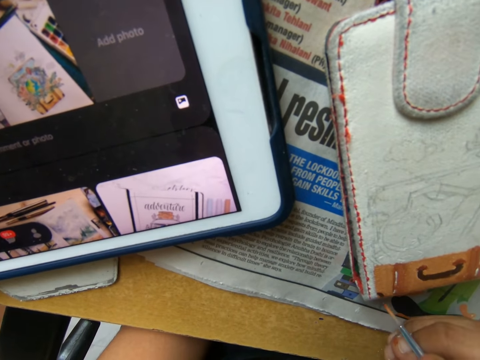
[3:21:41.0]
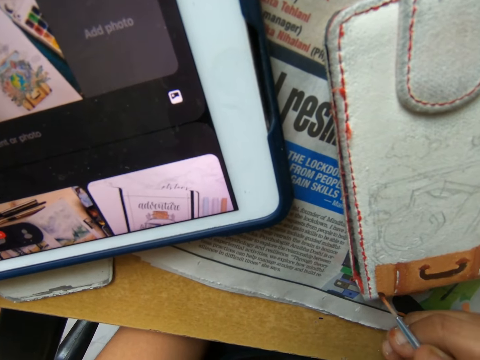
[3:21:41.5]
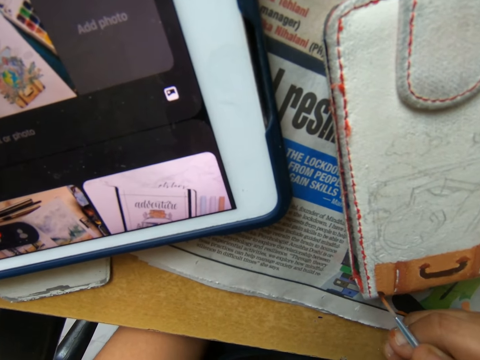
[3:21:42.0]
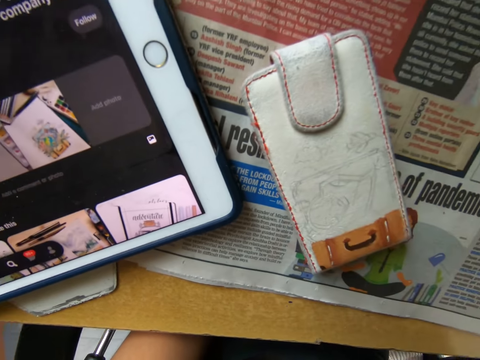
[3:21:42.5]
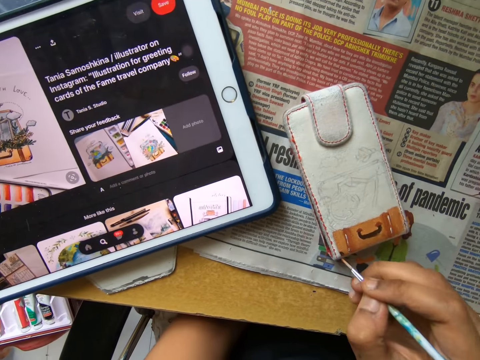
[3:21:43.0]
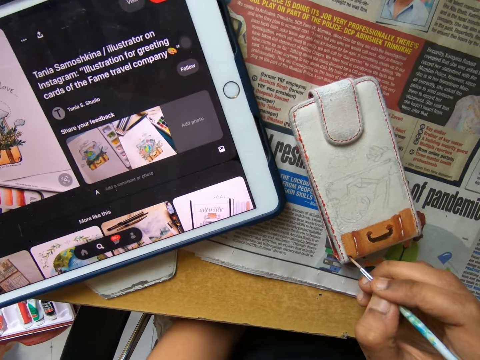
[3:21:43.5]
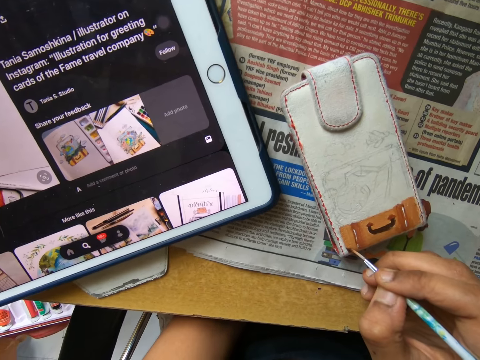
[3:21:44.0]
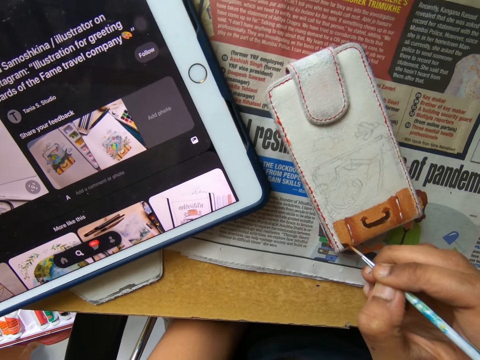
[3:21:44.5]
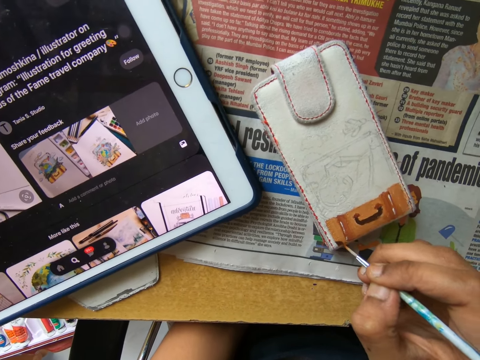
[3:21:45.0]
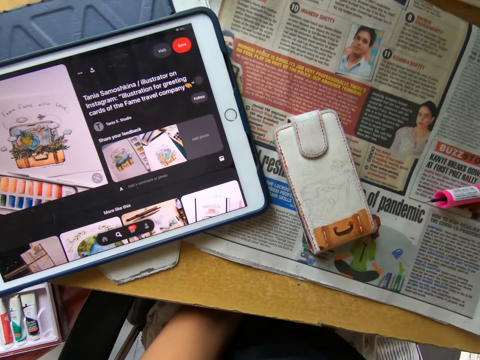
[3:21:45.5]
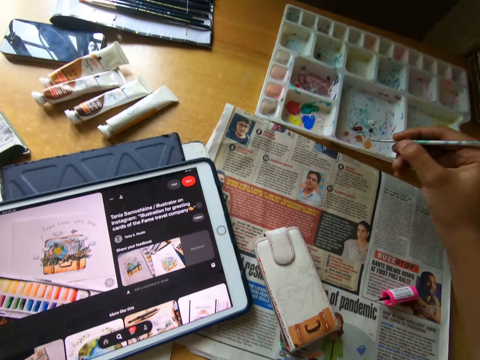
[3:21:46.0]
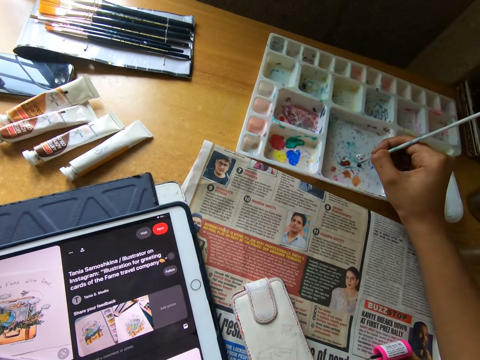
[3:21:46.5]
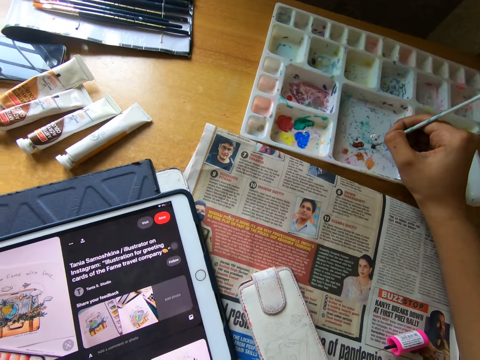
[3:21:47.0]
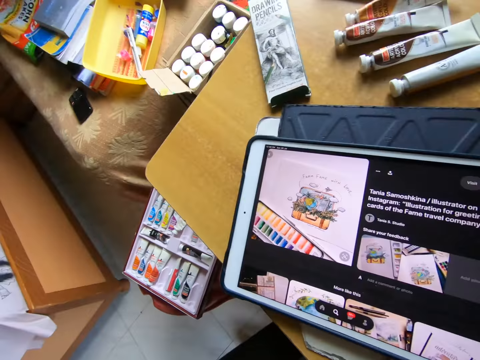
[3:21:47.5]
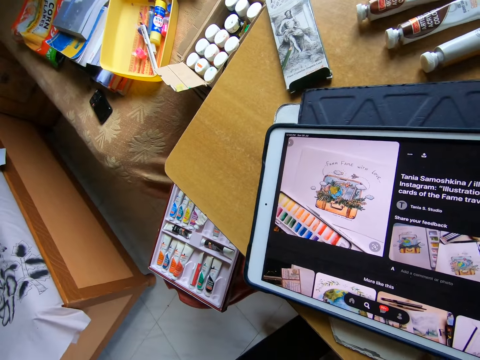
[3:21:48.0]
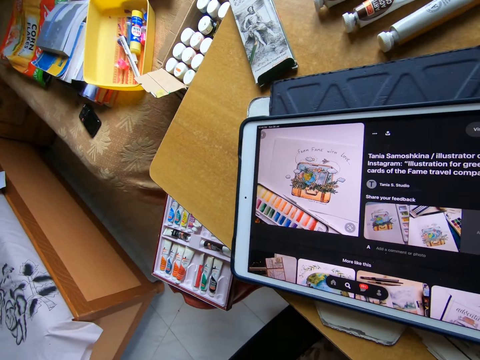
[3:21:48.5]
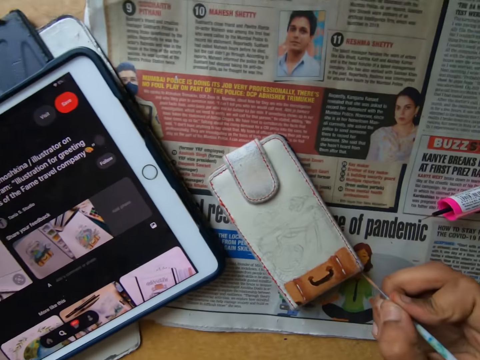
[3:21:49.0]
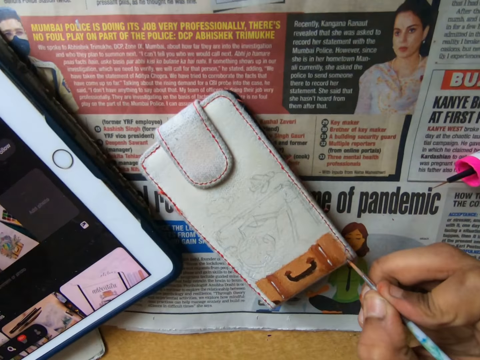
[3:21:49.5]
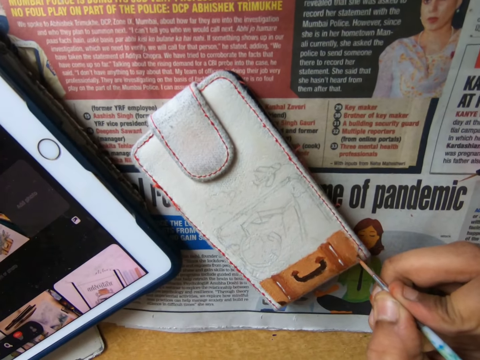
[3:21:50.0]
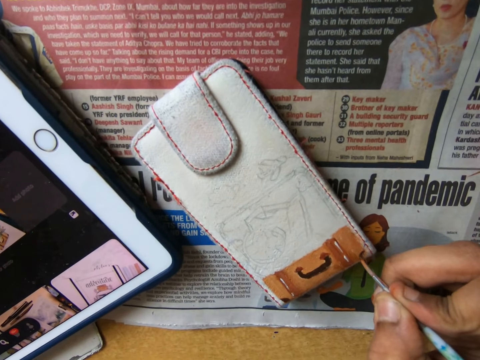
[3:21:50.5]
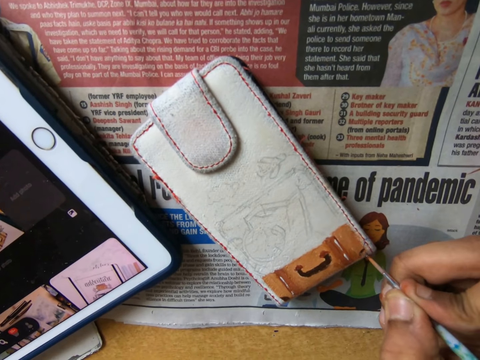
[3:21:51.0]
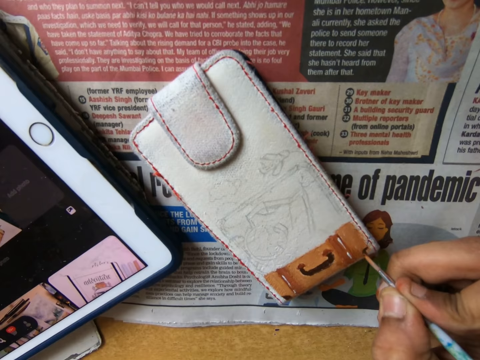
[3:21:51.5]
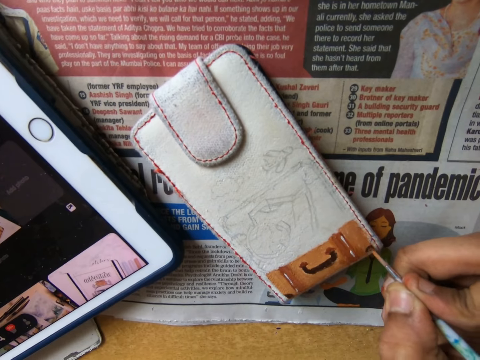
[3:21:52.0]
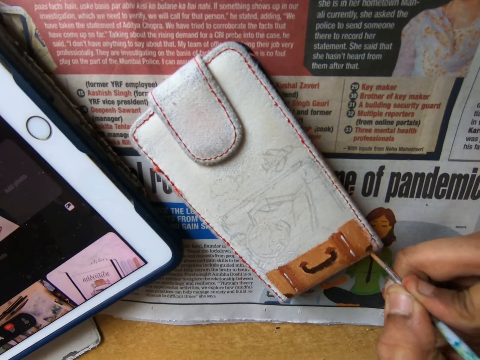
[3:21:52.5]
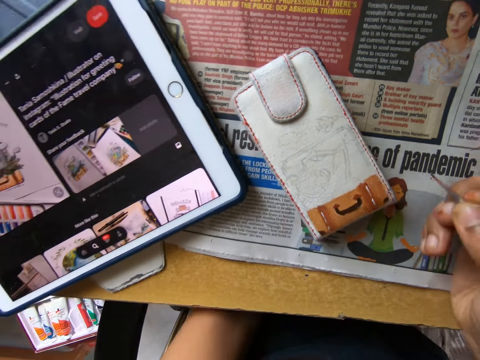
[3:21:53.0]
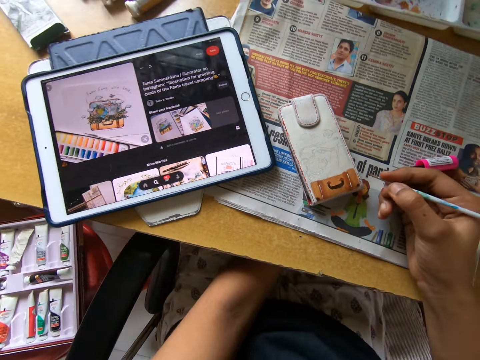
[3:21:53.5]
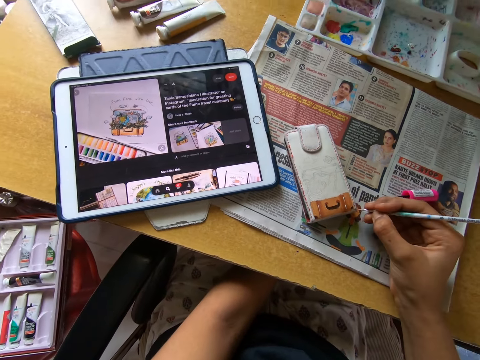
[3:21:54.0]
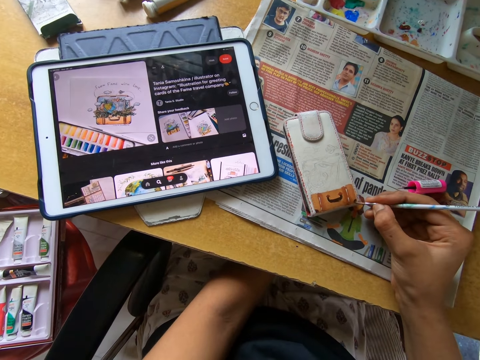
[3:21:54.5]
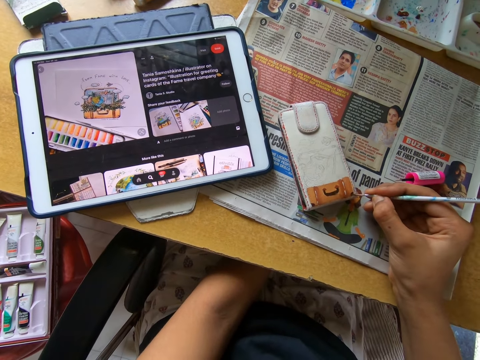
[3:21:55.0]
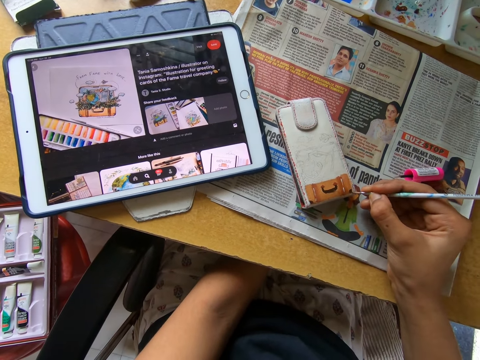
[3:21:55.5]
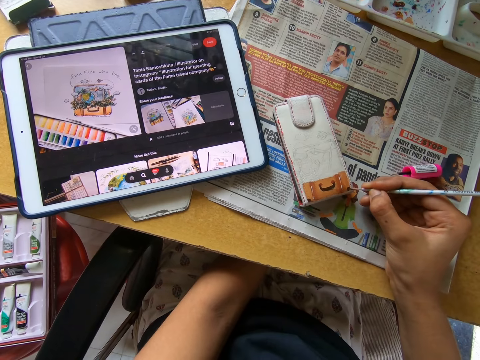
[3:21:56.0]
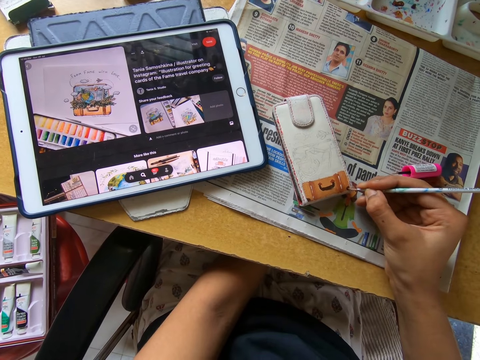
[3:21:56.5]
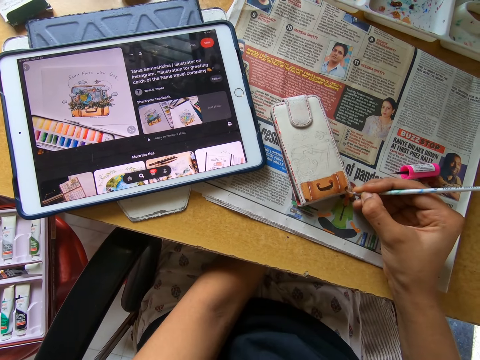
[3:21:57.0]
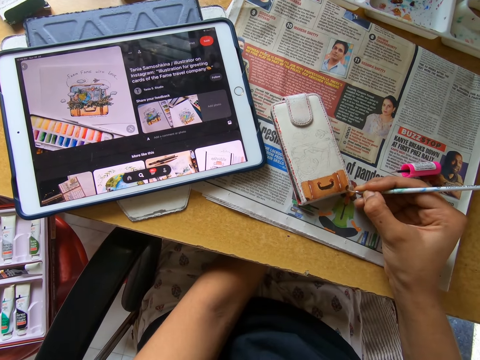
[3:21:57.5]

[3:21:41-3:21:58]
The camera wearer looks at something. They paint something with the paintbrush. They look at something. They dip the brush into the paint on the painting palette on the table. They look at the iPad. They paint the wallet on the table with the painting brush. They look around. They paint something with the paintbrush.

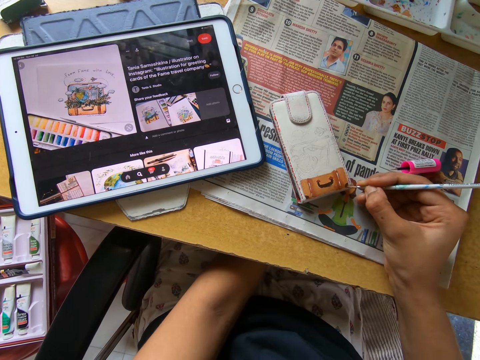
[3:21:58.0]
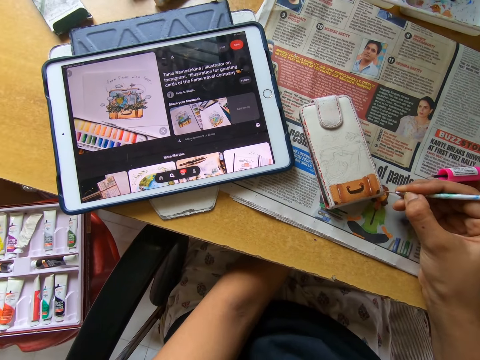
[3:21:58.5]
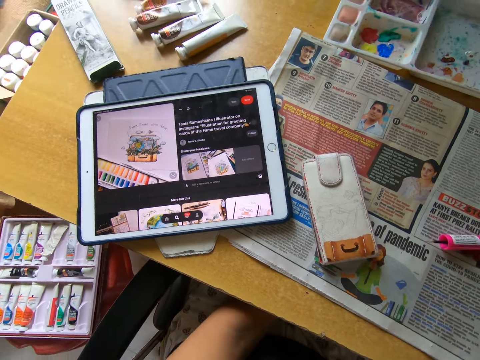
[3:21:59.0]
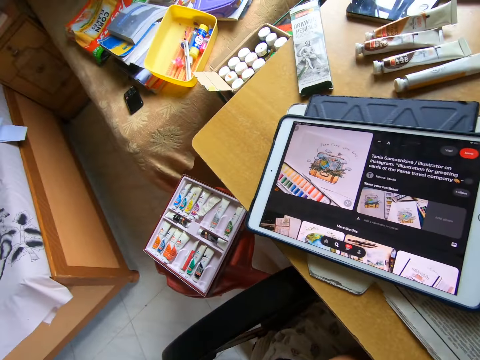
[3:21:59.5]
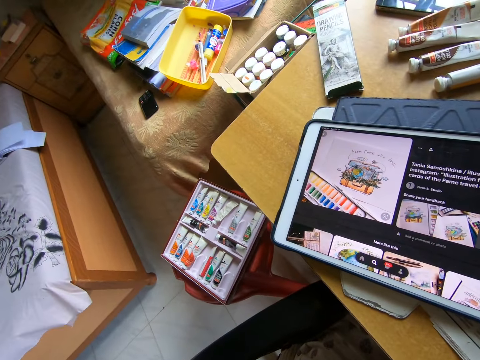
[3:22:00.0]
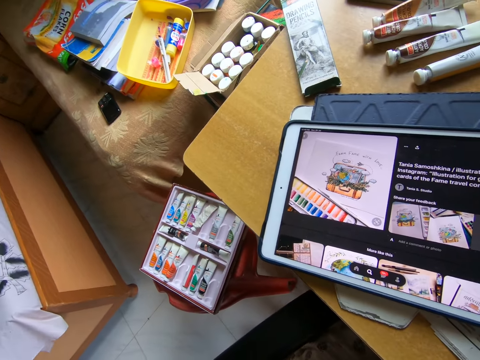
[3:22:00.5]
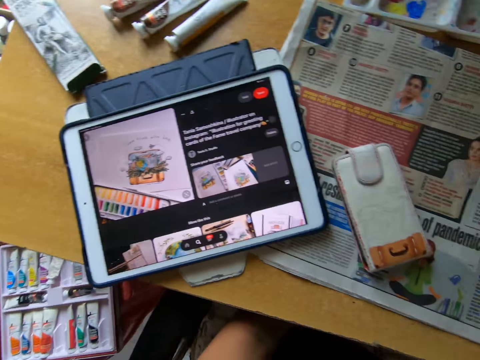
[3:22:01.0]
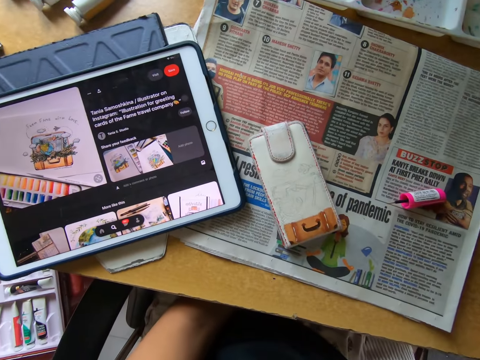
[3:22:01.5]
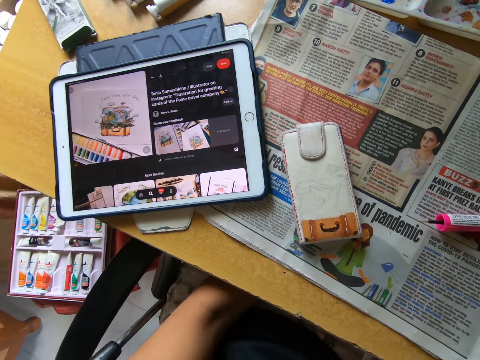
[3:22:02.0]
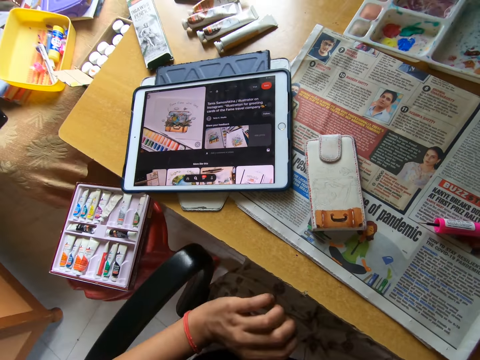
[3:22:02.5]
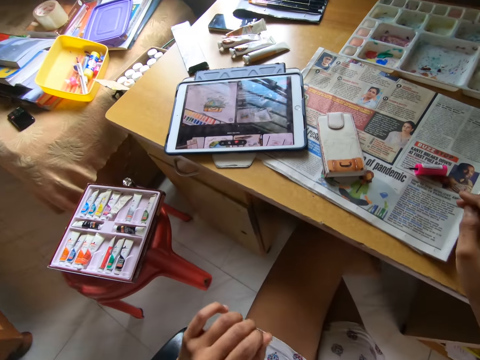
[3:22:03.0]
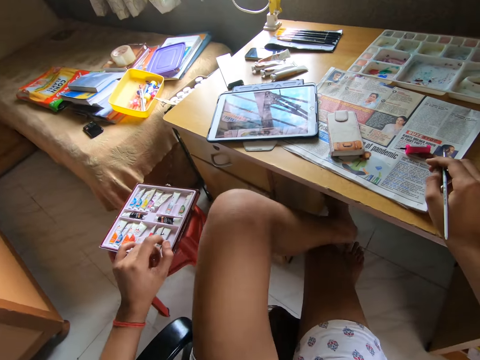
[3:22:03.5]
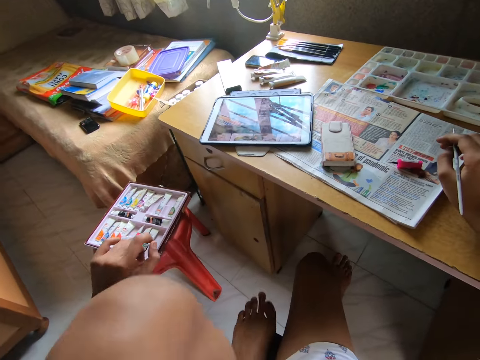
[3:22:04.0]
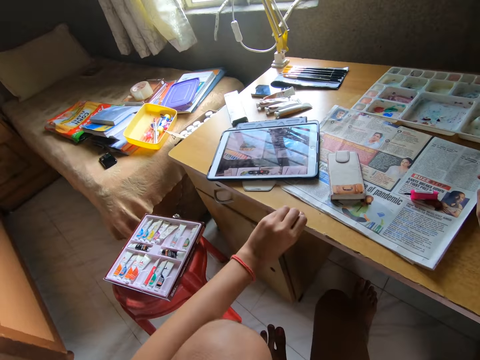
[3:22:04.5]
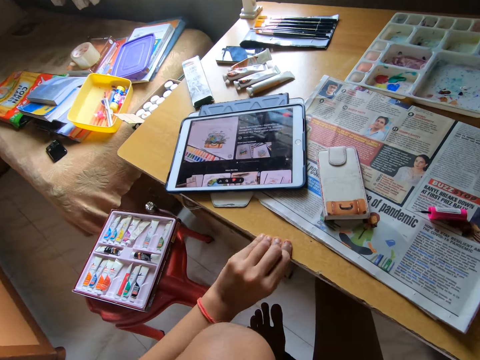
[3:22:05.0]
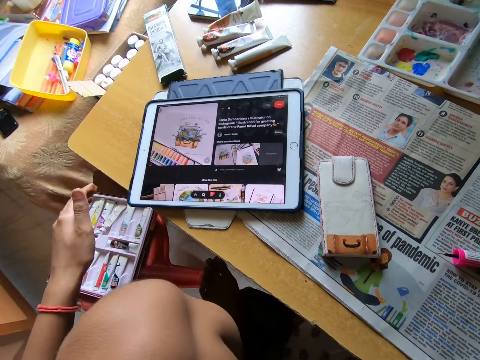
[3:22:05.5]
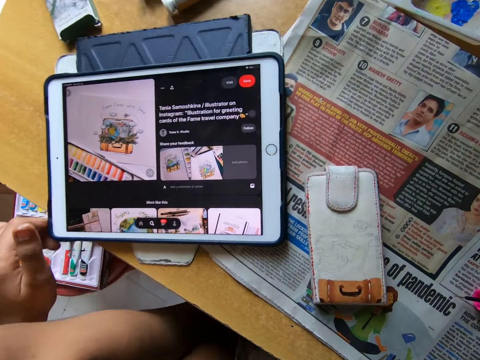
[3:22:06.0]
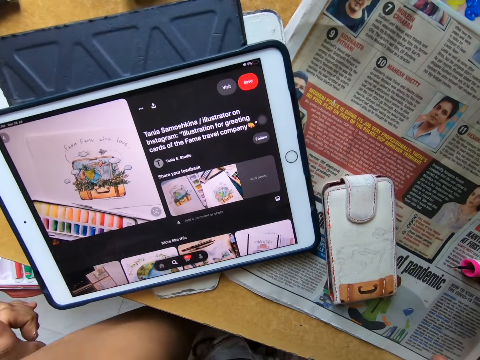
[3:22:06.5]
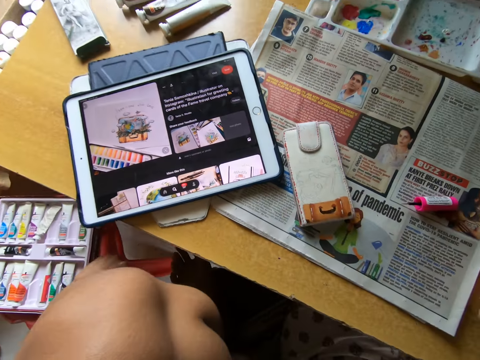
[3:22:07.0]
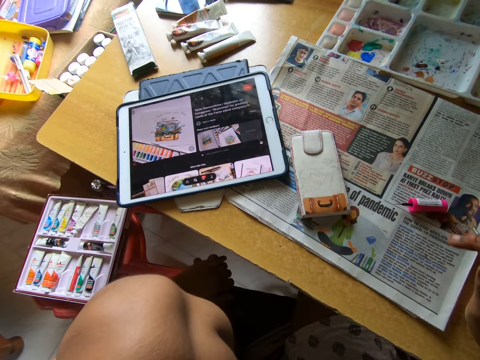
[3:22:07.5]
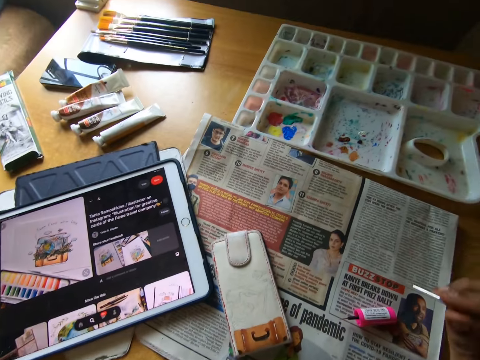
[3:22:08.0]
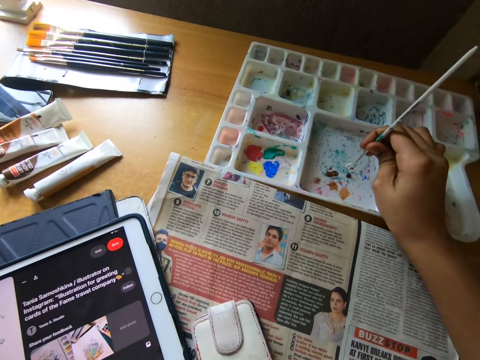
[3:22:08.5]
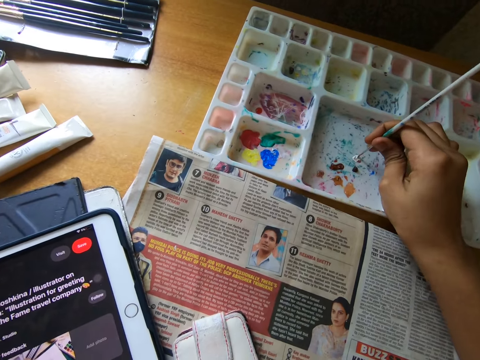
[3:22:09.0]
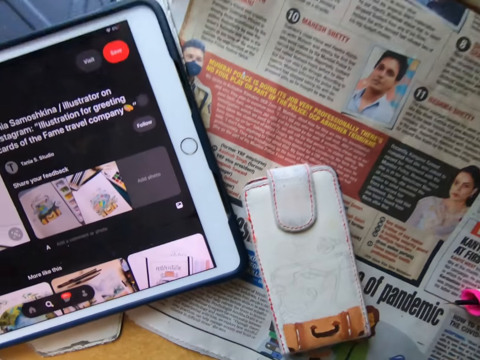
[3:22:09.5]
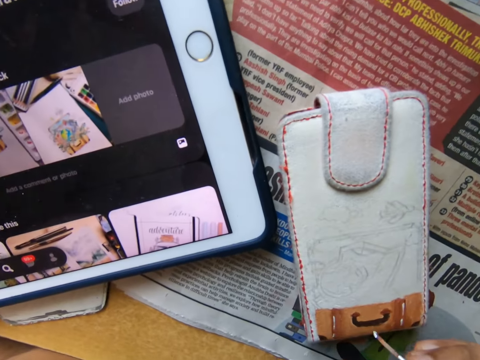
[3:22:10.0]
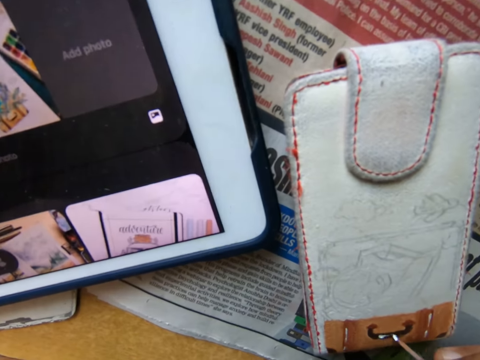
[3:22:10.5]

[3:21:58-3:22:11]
The camera wearer looks around. She looks at the iPad. She looks at something. She moves back on a chair away from the table. She moves a leg backwards. She puts her left leg on the chair. She holds the table. She moves closer to the table. She turns the iPad. She adjusts the tablet on the table. She looks around. She dips the brush into the paint on the painting palette on the table. She looks at something.
